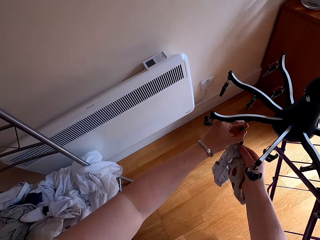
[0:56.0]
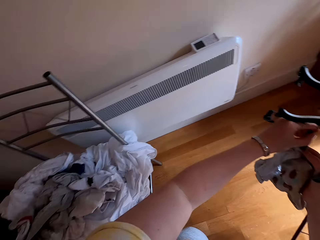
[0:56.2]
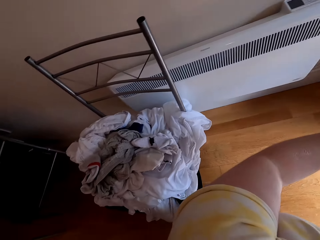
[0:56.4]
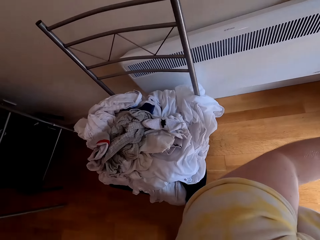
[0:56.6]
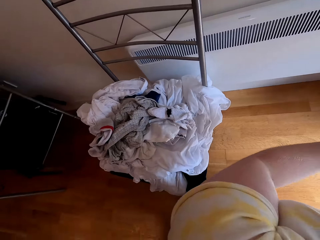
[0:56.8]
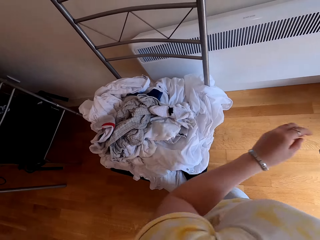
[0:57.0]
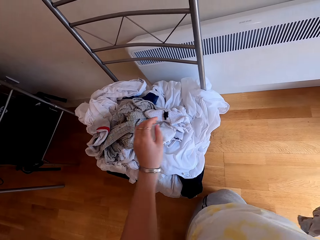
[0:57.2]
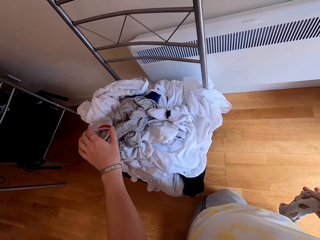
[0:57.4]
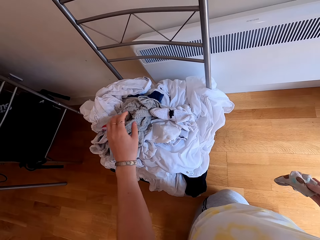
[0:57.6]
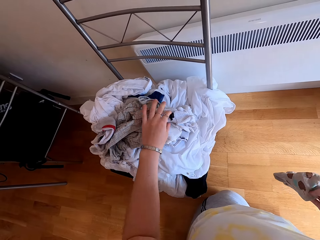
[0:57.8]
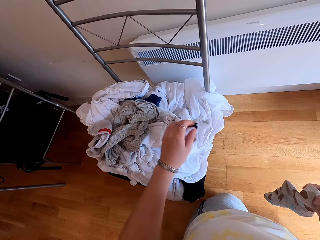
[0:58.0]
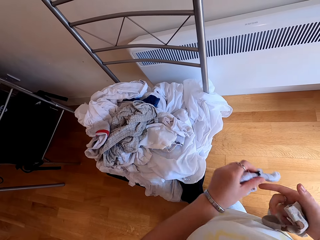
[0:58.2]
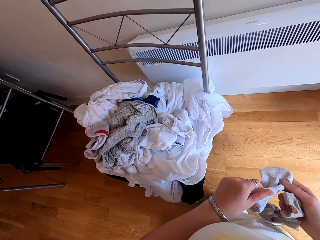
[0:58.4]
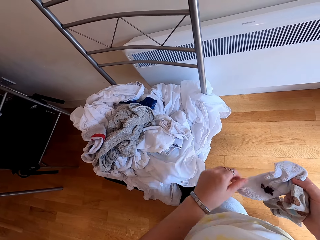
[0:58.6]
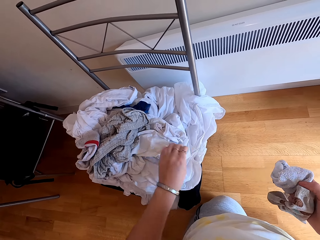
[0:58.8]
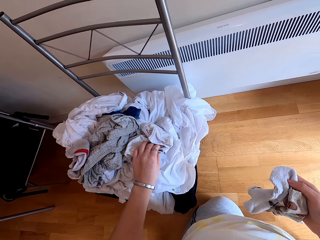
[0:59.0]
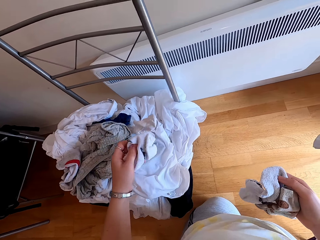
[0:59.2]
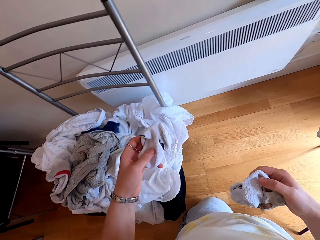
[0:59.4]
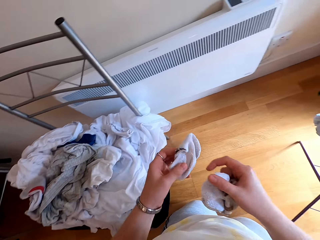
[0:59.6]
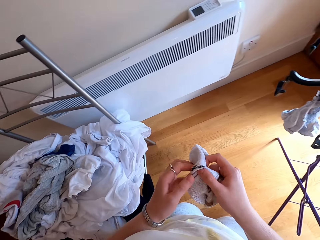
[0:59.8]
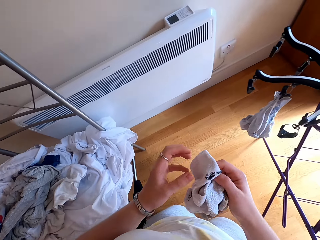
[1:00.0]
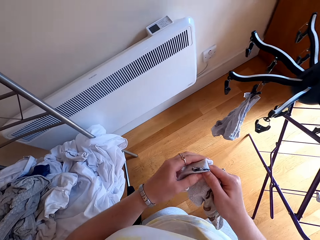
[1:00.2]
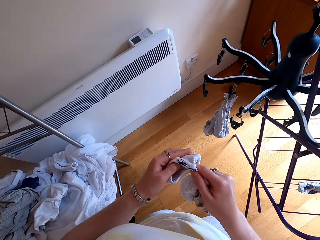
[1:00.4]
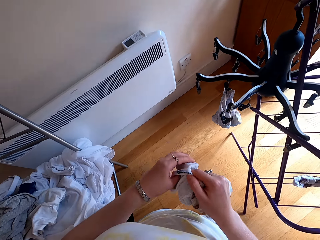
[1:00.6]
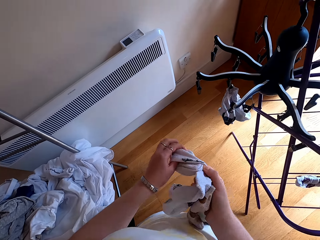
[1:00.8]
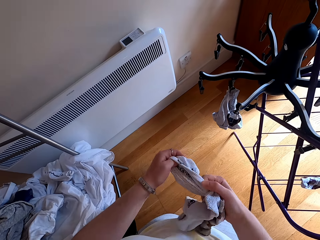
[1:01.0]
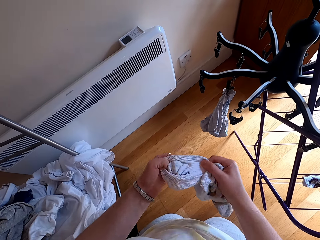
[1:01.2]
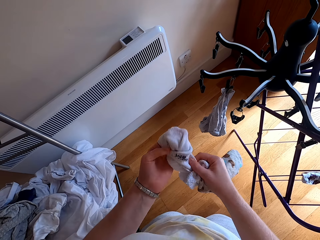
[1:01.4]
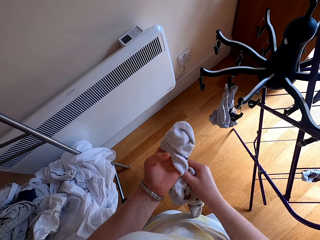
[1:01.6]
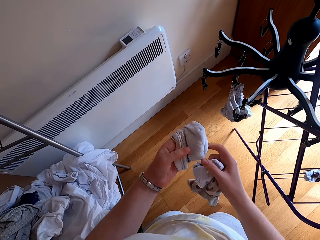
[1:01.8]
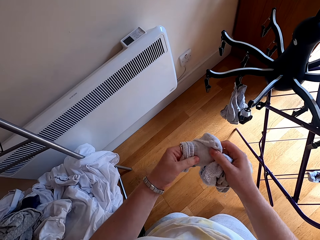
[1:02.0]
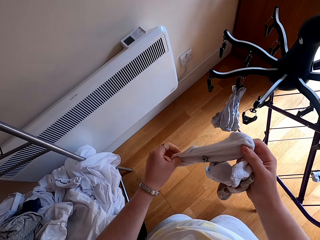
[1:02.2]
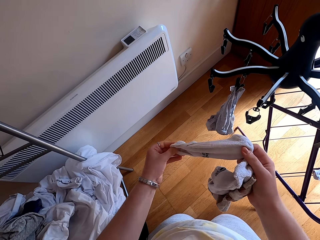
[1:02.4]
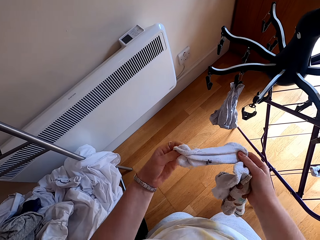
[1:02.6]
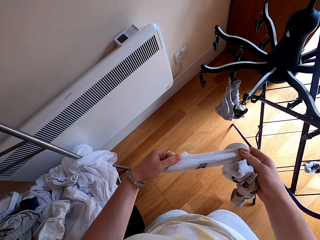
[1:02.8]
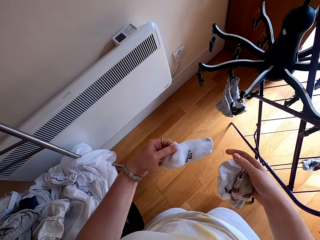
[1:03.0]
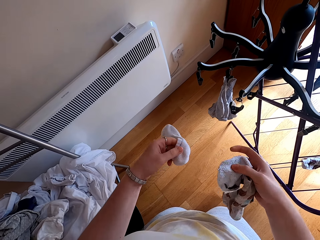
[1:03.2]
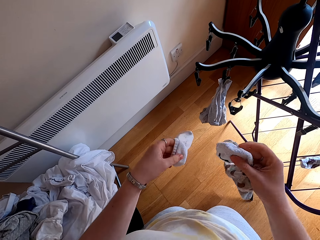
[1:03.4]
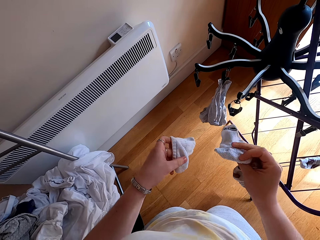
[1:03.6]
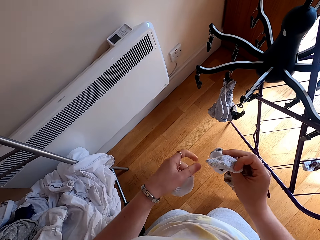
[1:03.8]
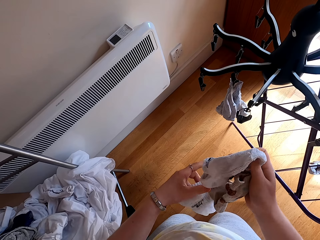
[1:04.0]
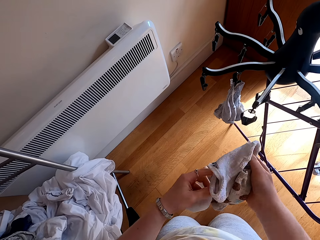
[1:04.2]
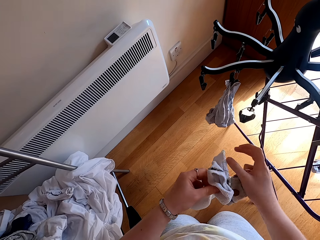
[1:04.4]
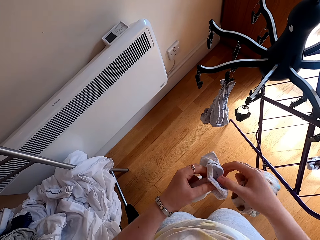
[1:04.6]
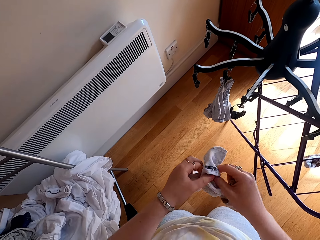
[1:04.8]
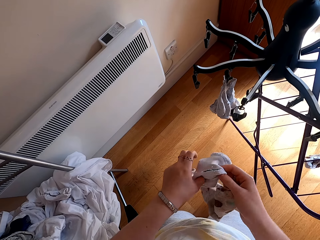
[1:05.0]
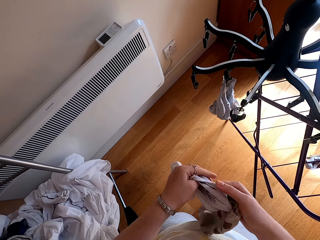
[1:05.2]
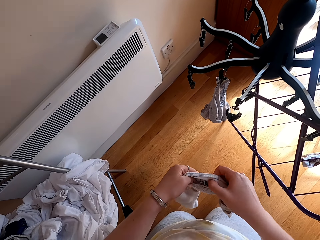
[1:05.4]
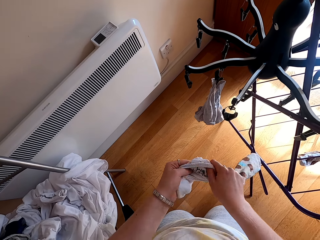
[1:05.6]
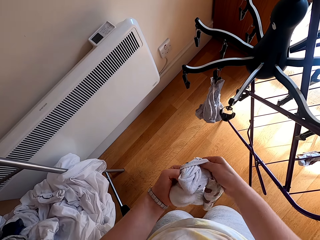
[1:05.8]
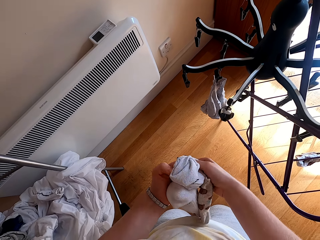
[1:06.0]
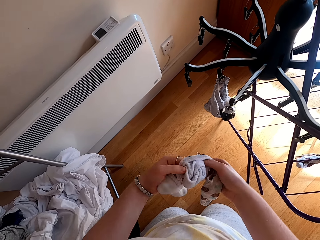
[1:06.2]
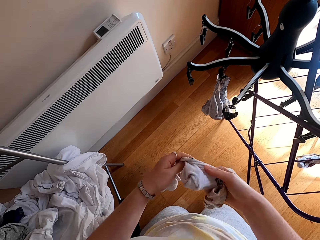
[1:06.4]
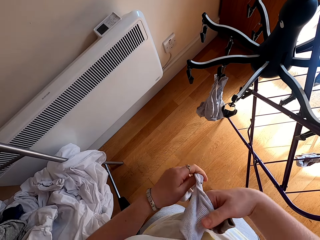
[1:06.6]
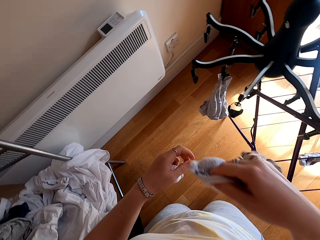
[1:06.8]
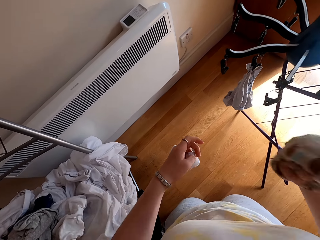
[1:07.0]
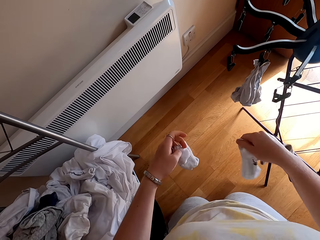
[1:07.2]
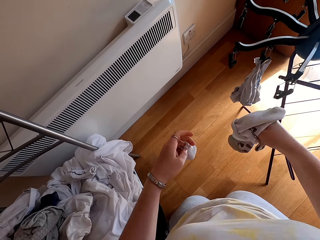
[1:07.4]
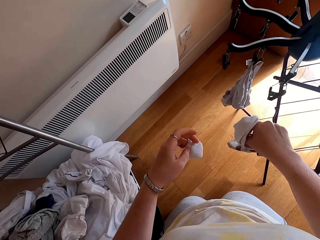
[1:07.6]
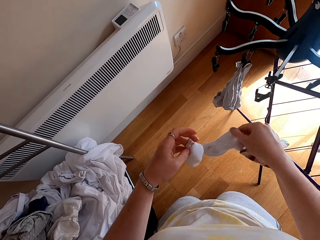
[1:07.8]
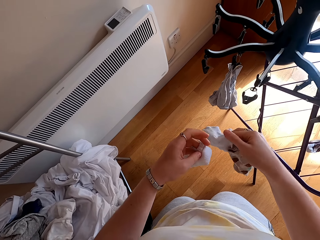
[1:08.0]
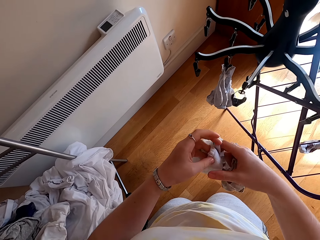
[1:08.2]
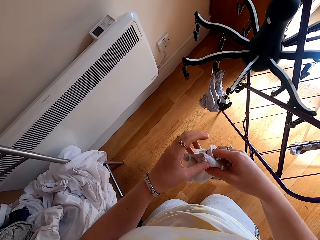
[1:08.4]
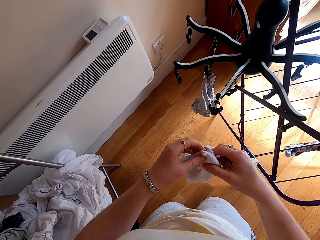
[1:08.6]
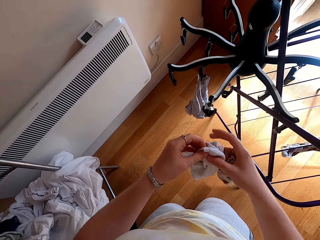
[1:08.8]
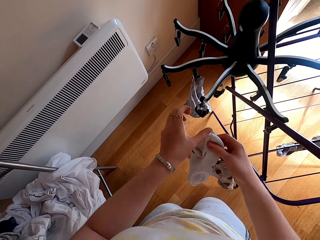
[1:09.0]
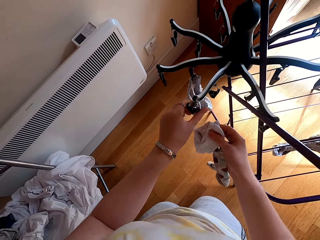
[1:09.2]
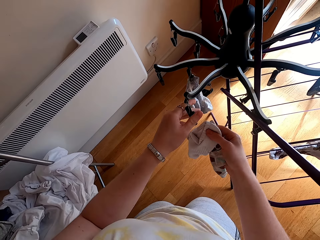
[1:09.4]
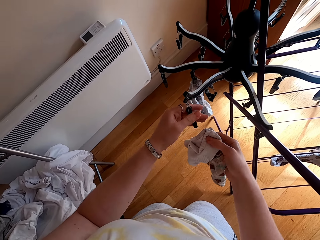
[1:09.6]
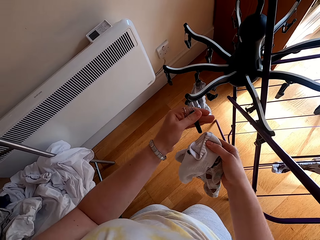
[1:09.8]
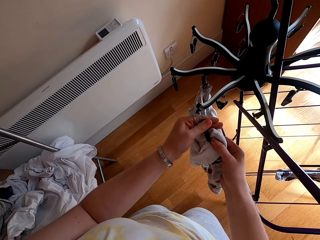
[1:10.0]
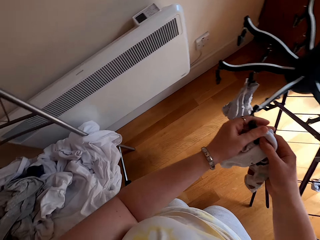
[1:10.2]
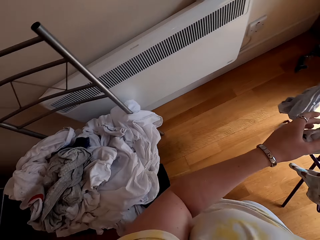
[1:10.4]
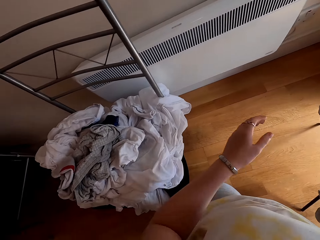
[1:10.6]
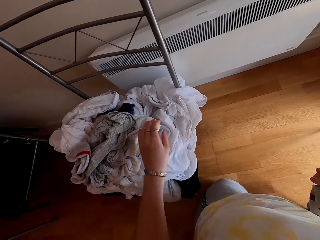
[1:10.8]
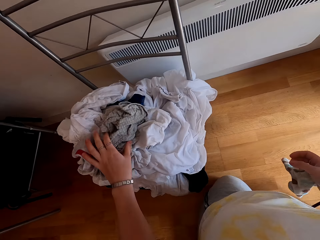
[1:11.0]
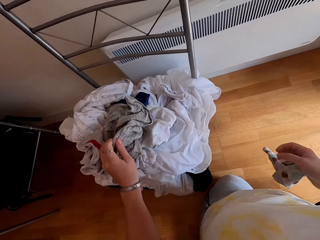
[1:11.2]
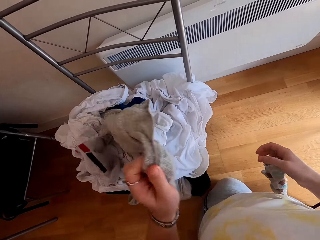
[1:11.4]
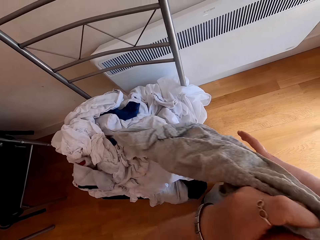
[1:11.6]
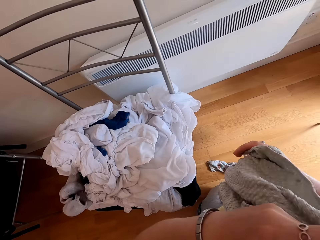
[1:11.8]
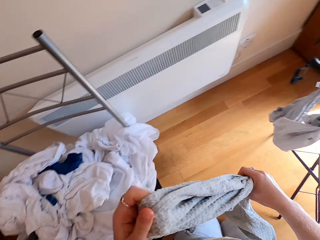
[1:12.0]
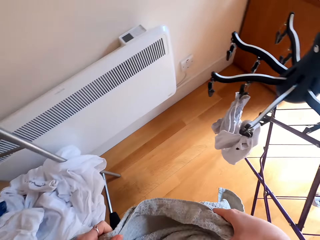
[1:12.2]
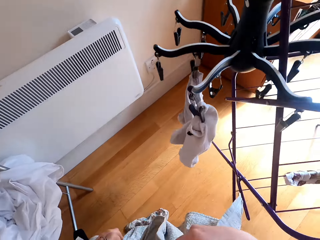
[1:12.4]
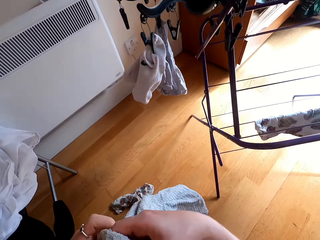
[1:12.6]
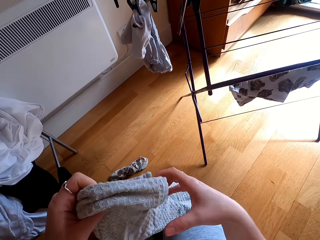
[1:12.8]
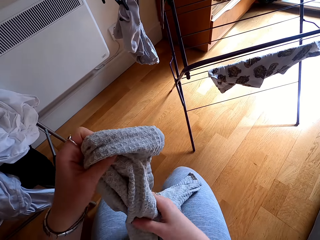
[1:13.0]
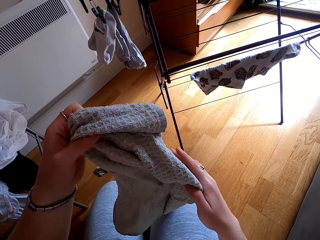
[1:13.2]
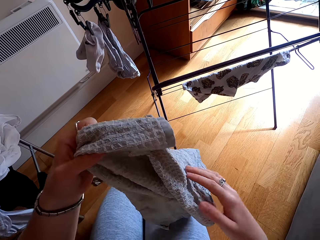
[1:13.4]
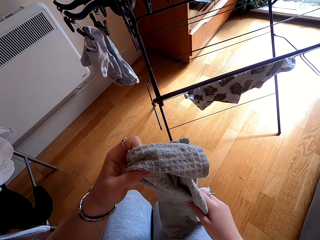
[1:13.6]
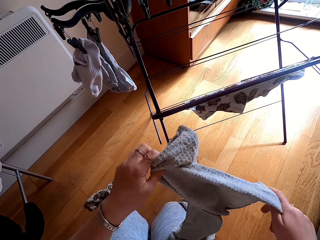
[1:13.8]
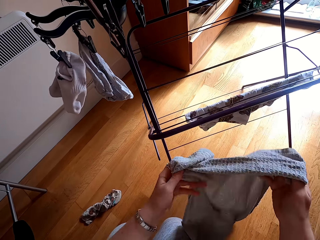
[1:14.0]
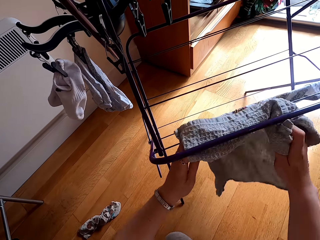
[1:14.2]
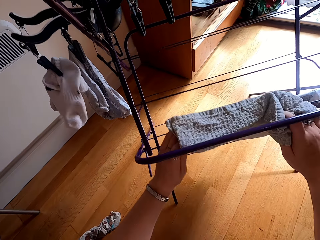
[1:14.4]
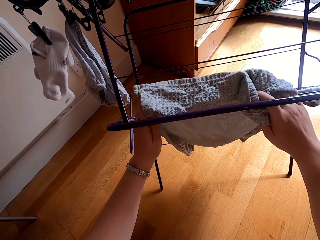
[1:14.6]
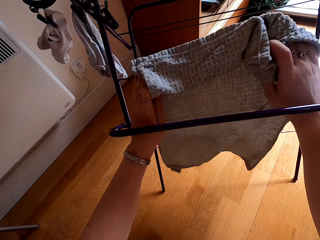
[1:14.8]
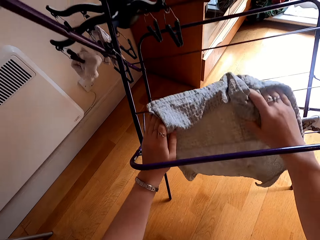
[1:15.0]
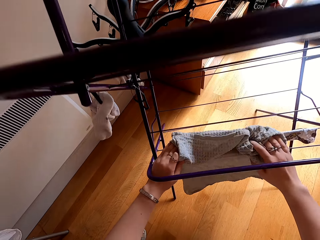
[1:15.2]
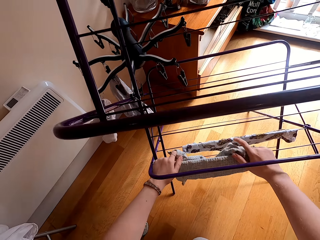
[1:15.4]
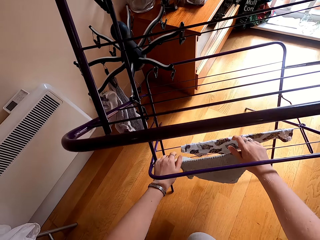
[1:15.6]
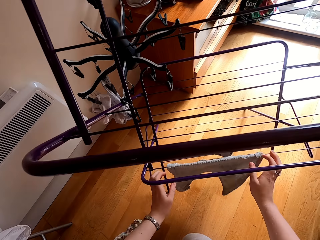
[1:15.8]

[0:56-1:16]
The camera wearer hangs the cloth on the rack. They take a cloth from the chair. They turn the cloth. They hang the clothes on the rack. They take a cloth from the chair. They hang the clothes on the rack.

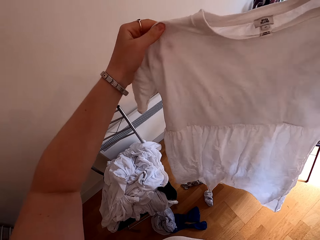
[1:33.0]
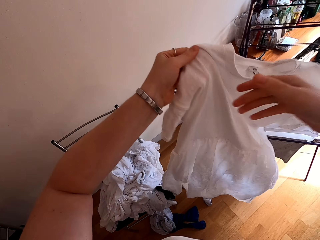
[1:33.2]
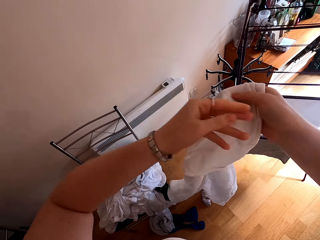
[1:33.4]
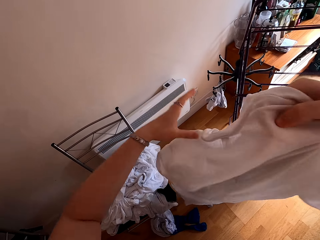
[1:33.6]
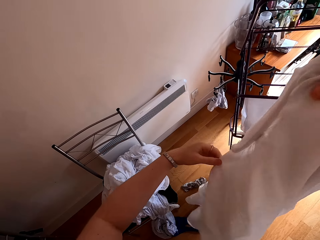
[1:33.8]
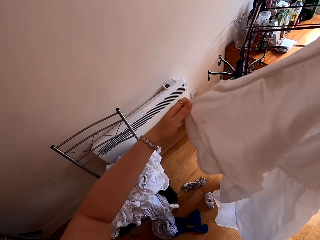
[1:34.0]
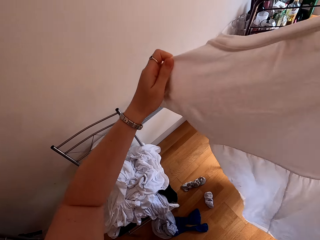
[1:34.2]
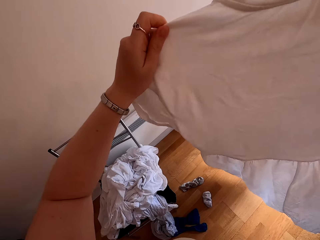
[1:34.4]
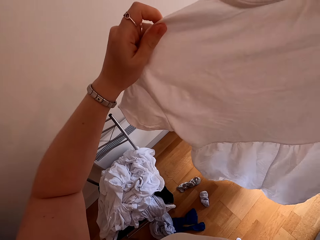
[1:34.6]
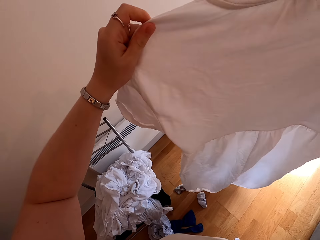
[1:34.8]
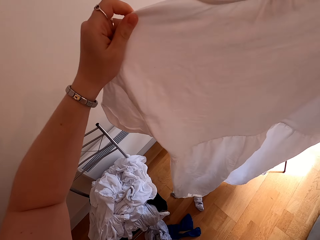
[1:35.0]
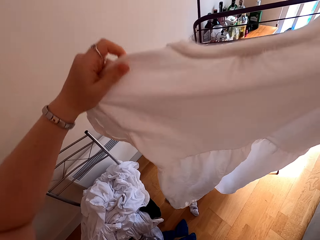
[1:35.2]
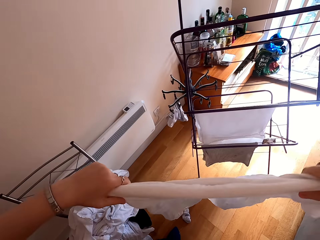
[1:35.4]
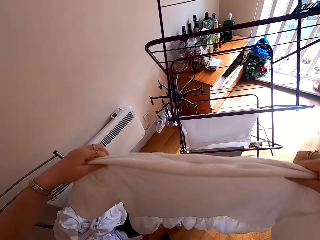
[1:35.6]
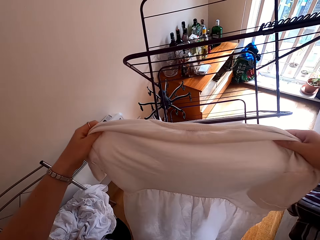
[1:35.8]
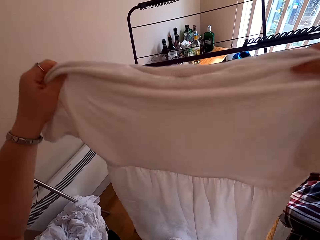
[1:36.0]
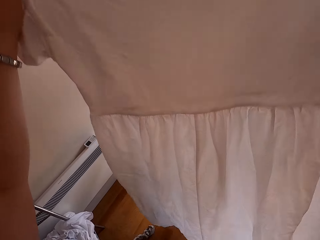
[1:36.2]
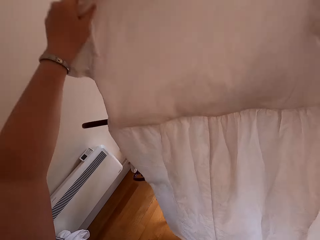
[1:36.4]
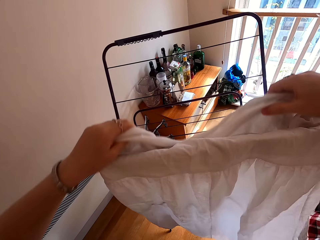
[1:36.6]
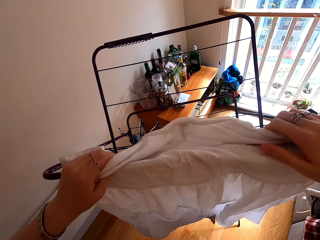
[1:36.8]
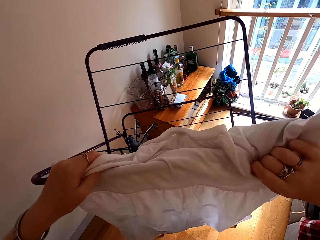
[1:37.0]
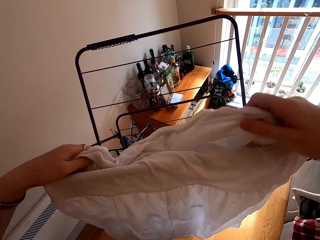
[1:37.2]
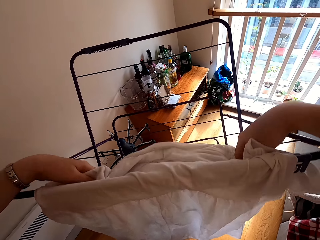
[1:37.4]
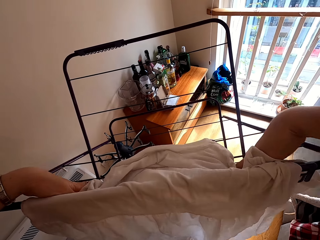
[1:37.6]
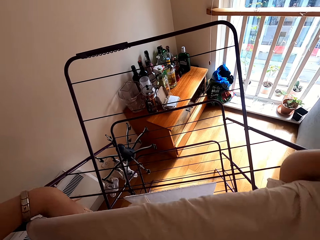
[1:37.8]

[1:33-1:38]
The camera wearer turns the cloth. They hang the clothes on the rack.
